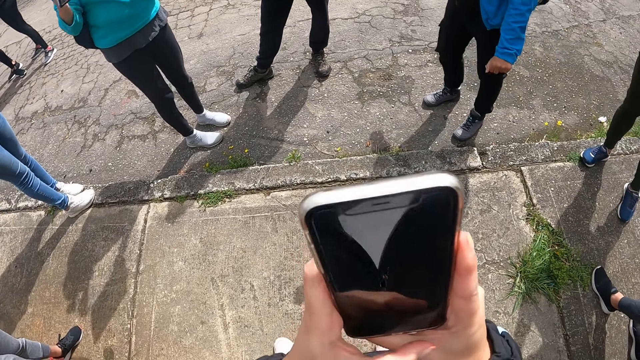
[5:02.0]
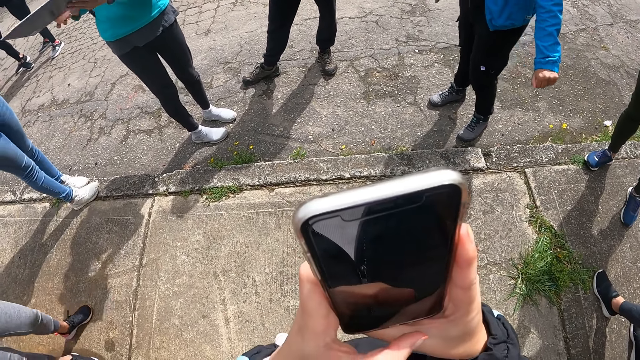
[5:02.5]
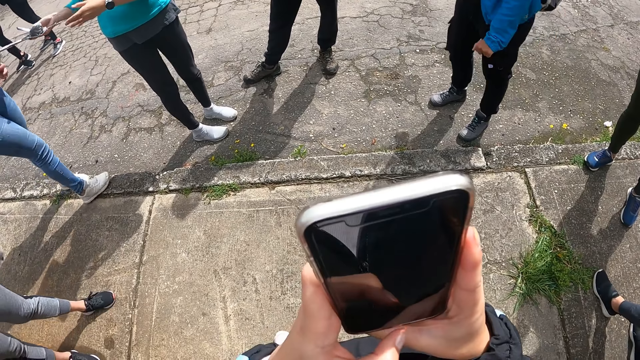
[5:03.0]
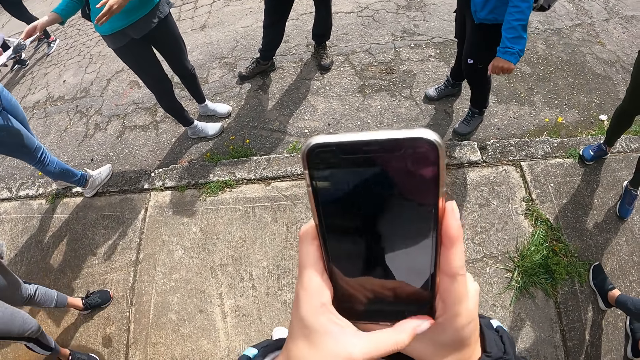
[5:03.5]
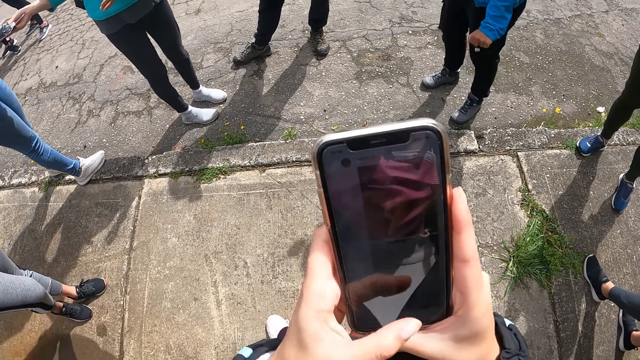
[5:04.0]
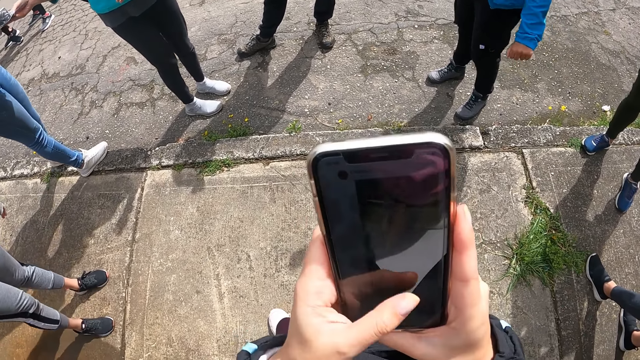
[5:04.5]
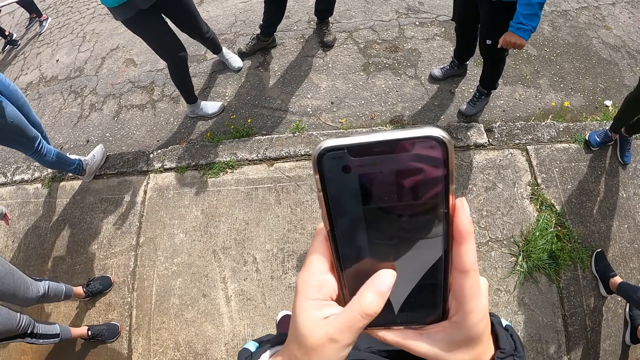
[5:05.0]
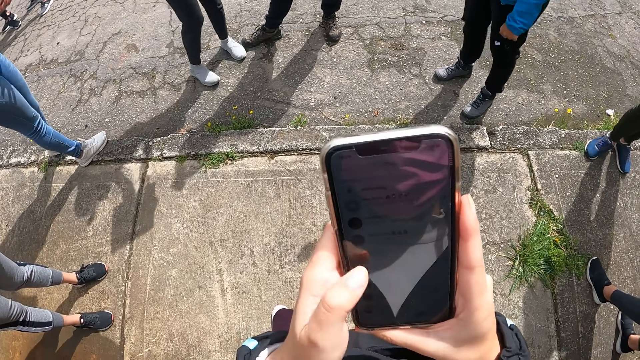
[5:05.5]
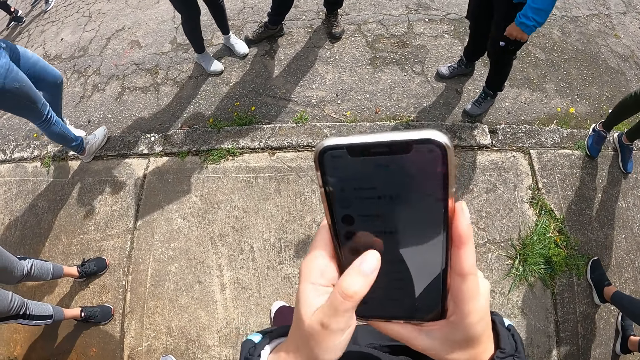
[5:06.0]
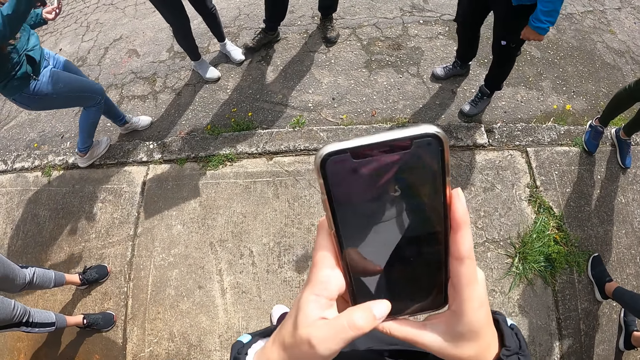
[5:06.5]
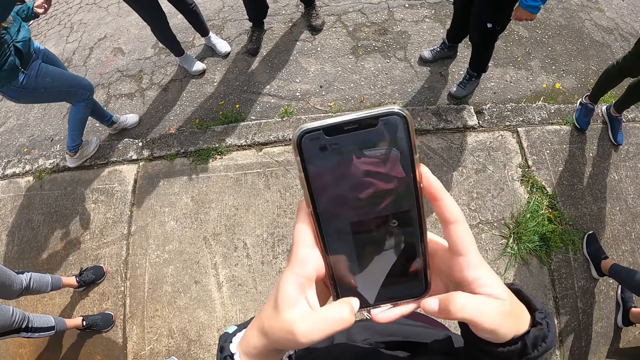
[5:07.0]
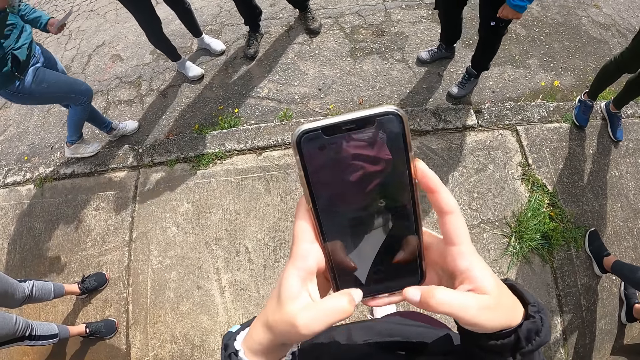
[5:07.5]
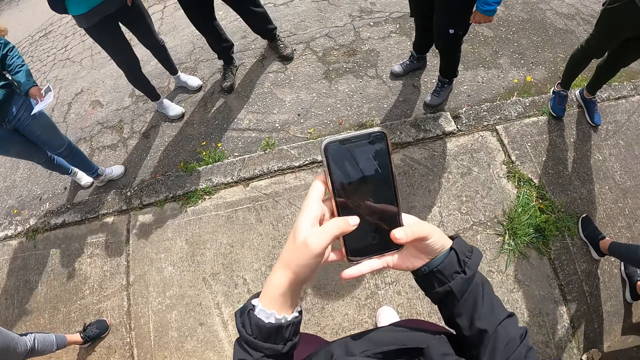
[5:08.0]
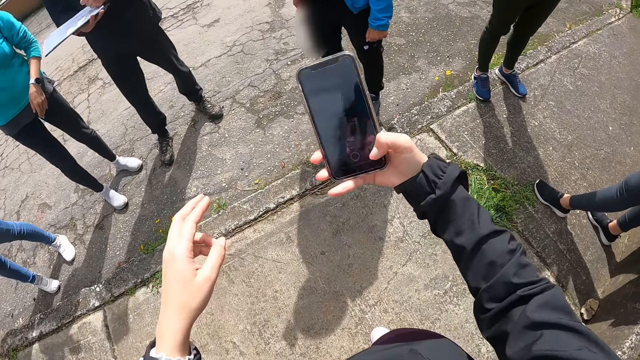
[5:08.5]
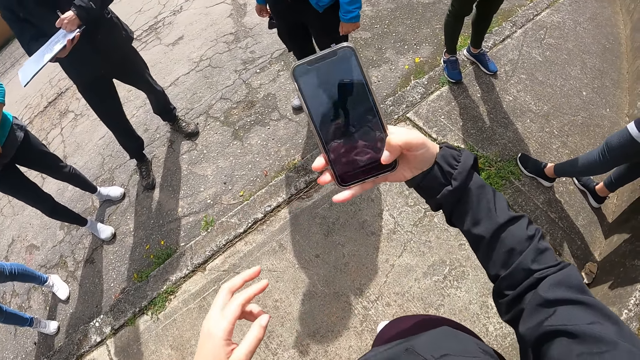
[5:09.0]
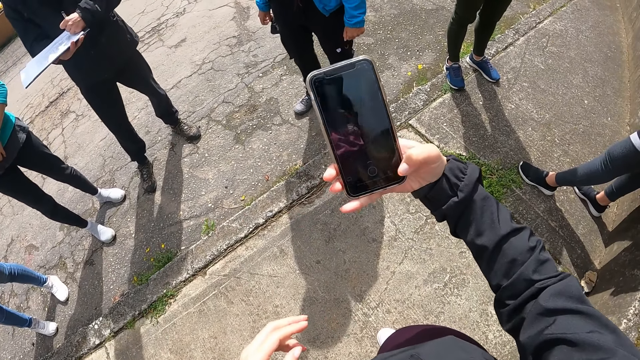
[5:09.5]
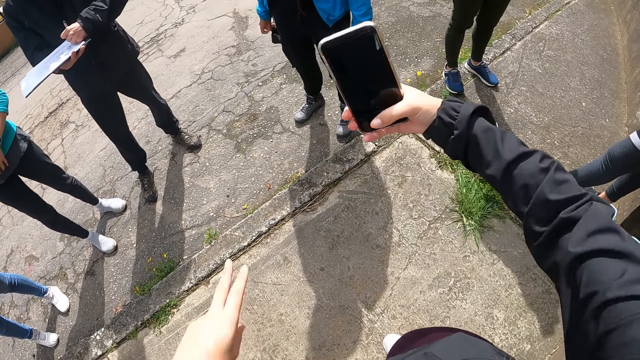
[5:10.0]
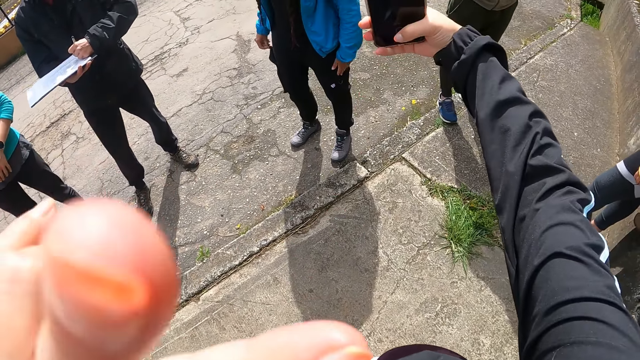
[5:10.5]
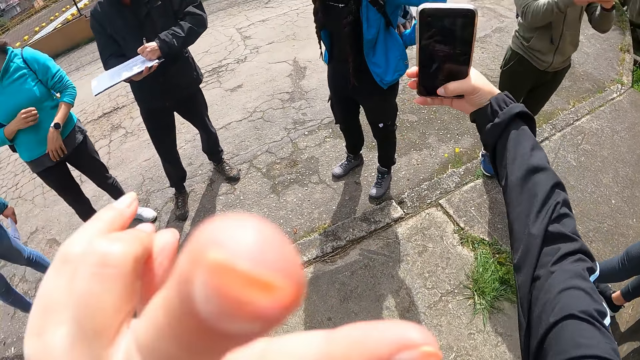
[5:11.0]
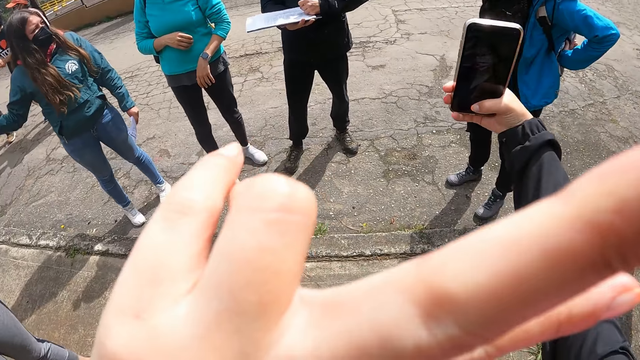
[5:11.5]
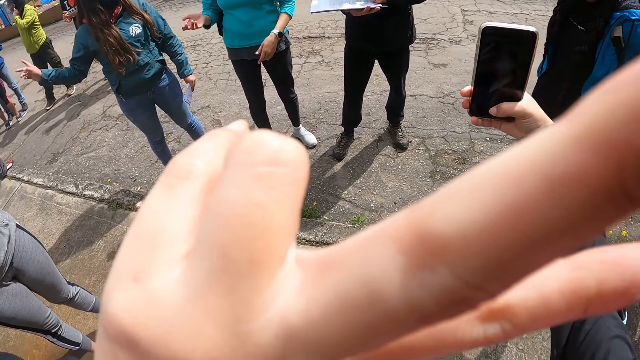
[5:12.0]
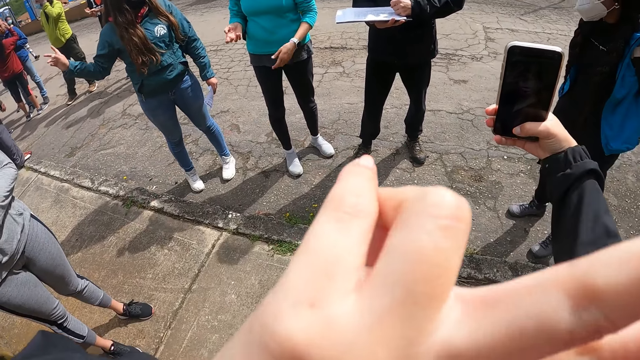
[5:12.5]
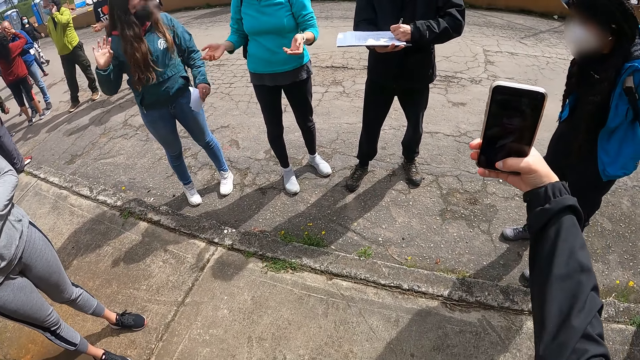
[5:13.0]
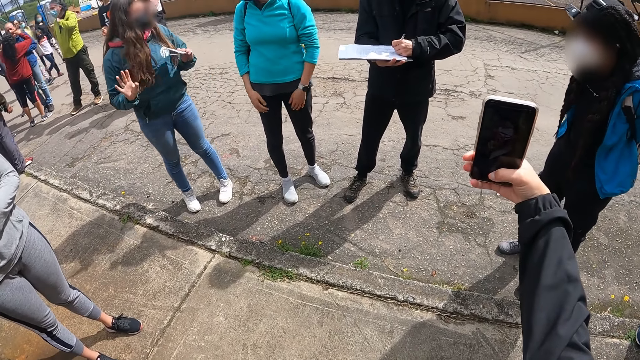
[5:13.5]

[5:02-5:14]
A lady gives another lady a notepad with her hands. The camera wearer types on the phone. She scrolls the phone. A man writes on the notepad with a pen in his left hand. The camera wearer operates the phone with her right hand. She takes a selfie. She raises up a hand.

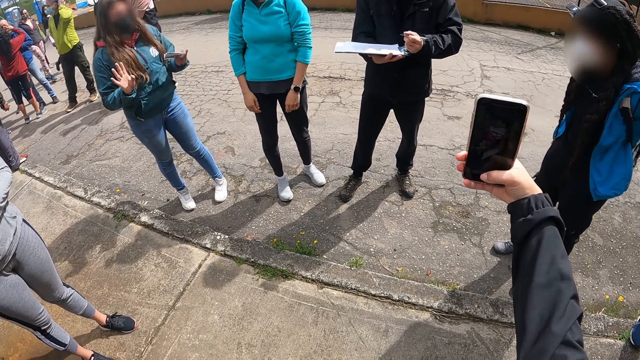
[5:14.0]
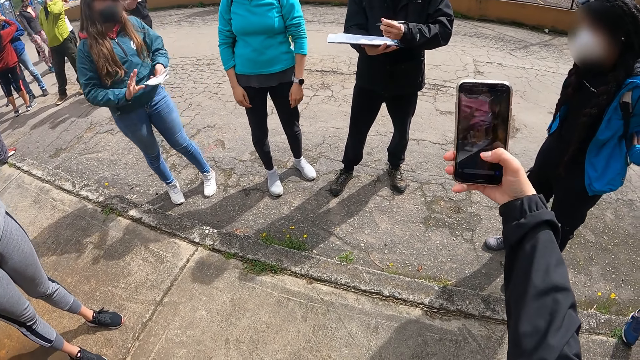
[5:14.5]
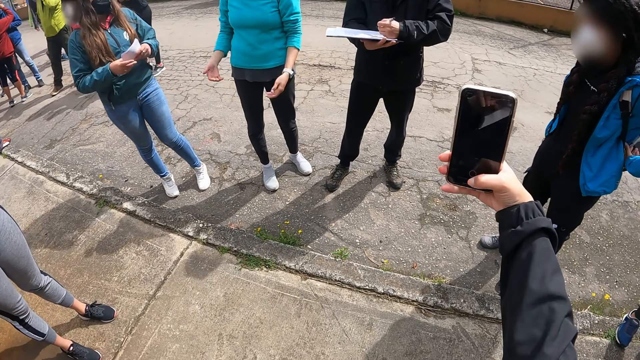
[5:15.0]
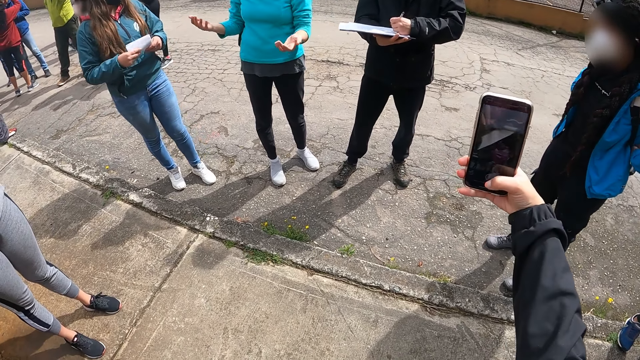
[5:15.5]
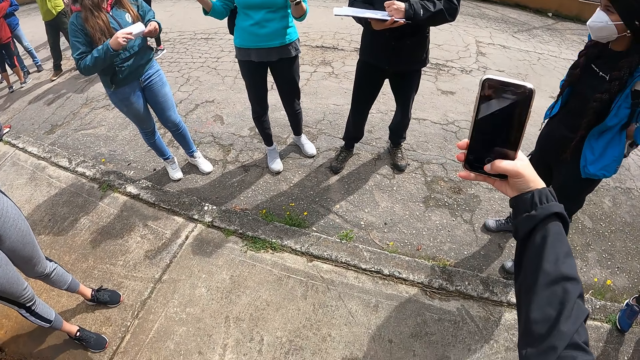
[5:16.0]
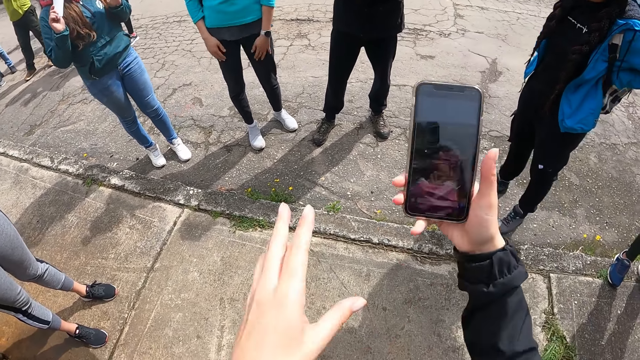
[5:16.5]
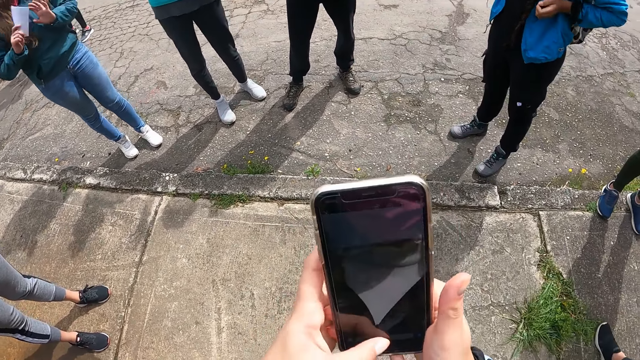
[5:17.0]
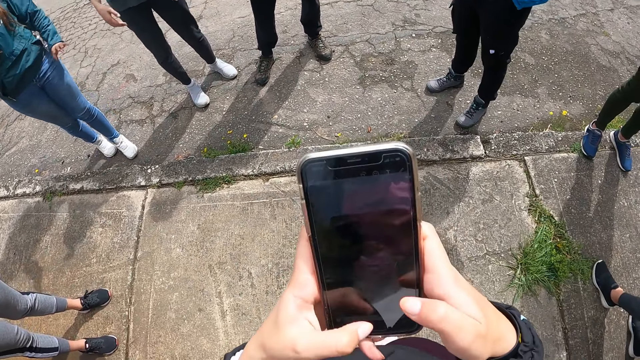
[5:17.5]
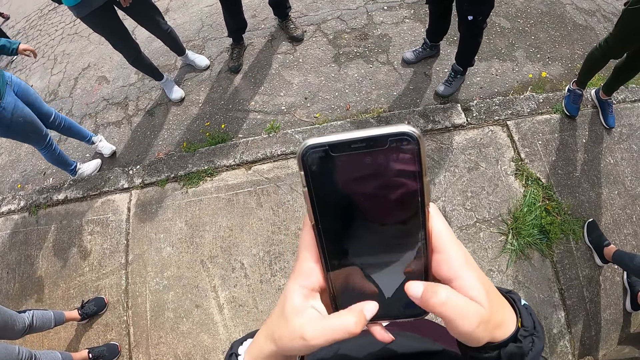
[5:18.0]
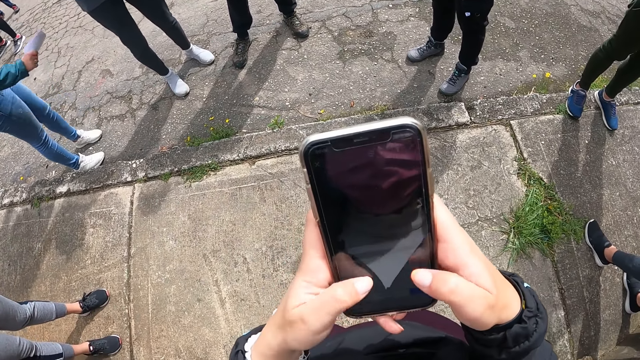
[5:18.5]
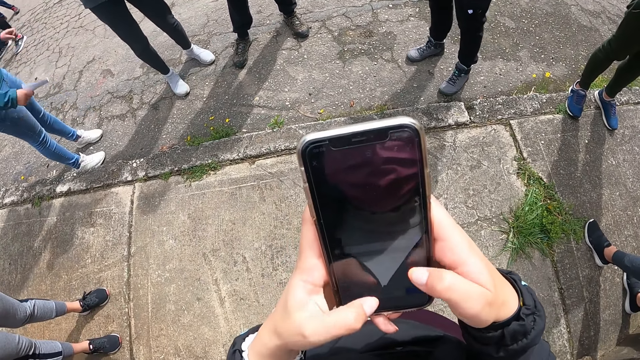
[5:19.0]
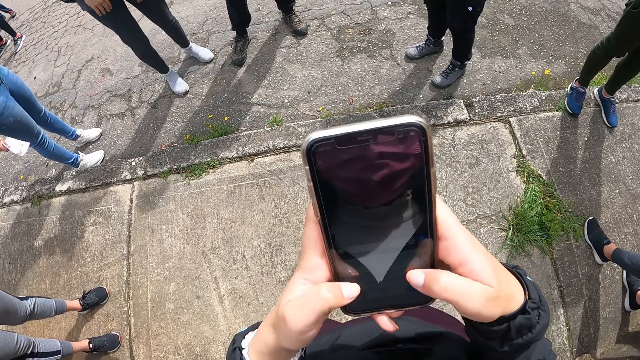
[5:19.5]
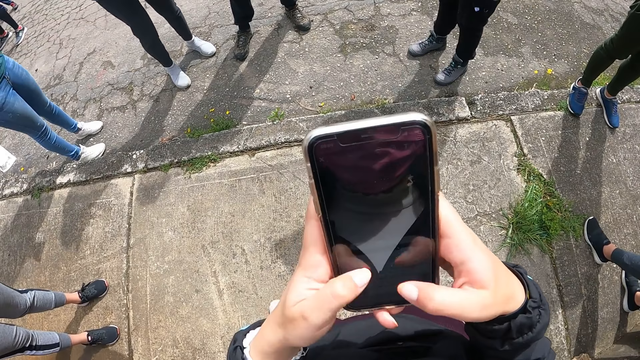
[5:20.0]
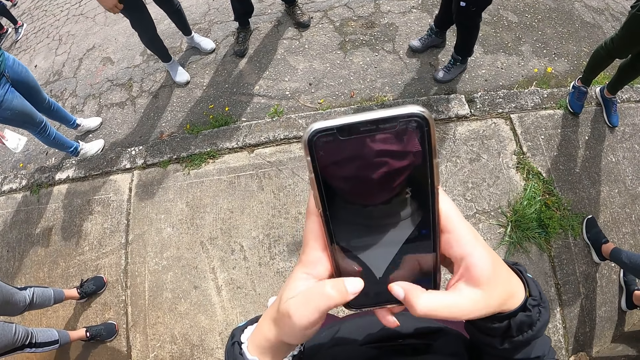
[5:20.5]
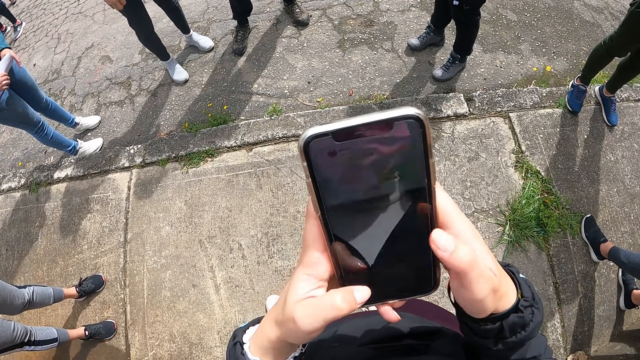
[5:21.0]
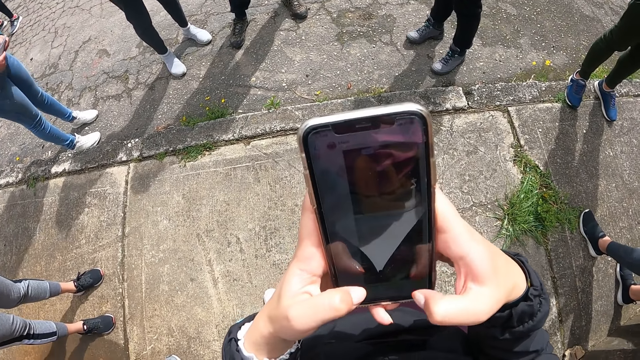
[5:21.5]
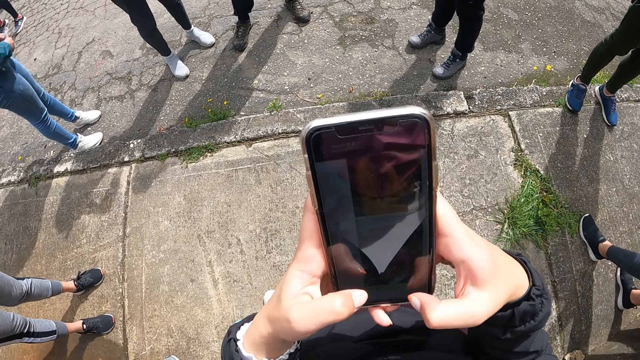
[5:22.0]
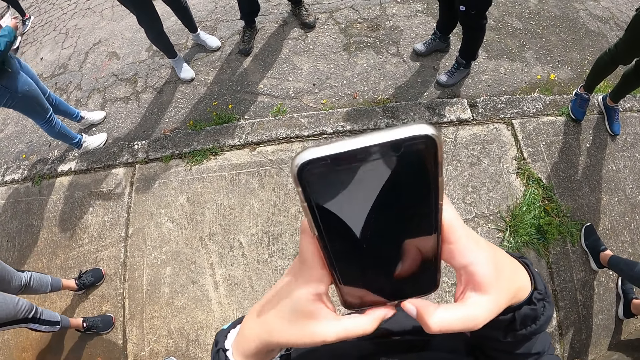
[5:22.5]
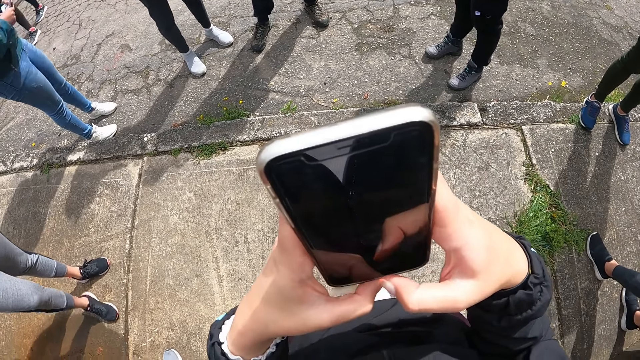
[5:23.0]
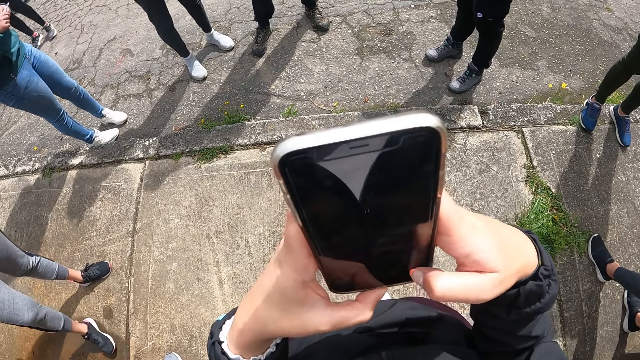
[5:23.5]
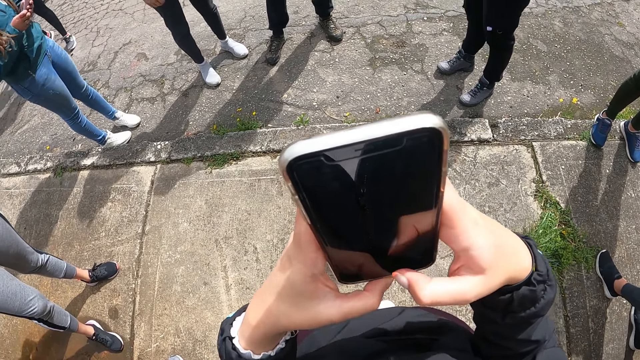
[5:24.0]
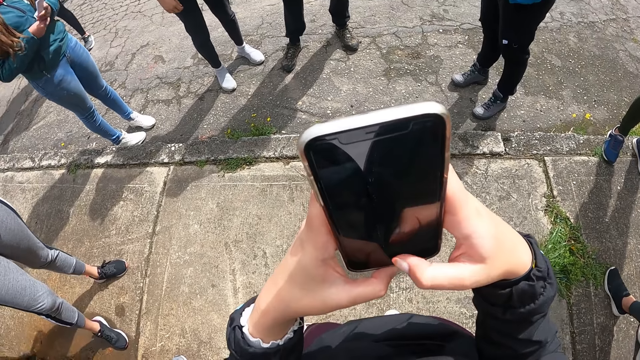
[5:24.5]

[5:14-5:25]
The camera wearer takes a selfie. She operates the phone with her hands. She types on the phone.
